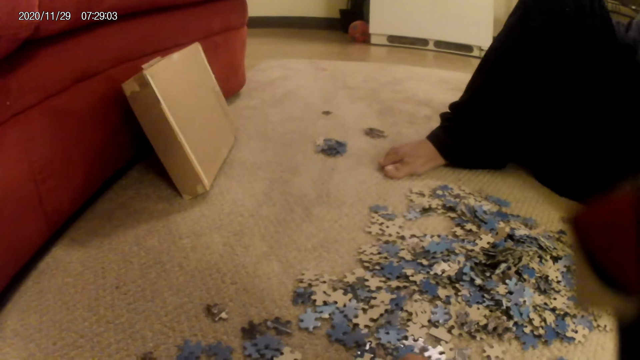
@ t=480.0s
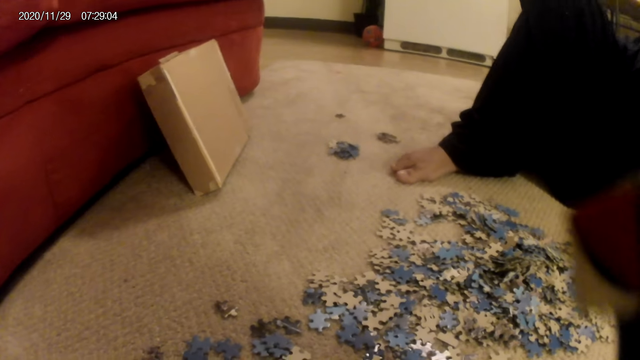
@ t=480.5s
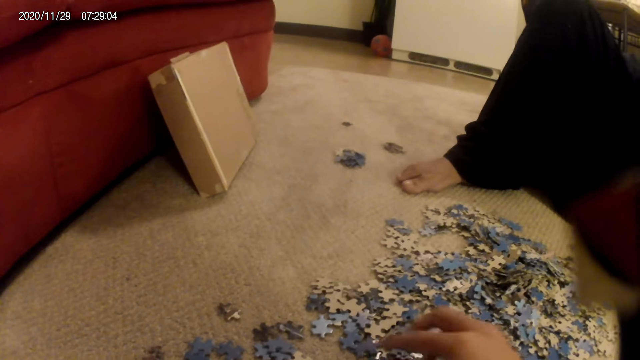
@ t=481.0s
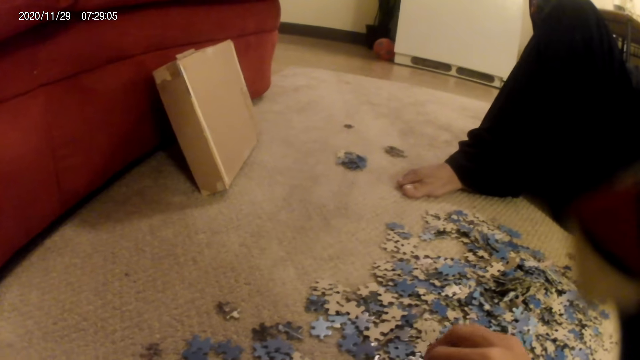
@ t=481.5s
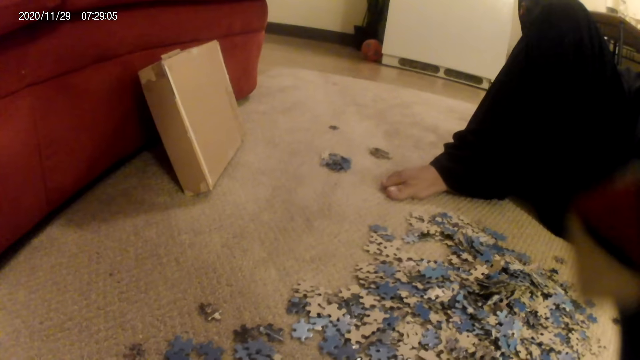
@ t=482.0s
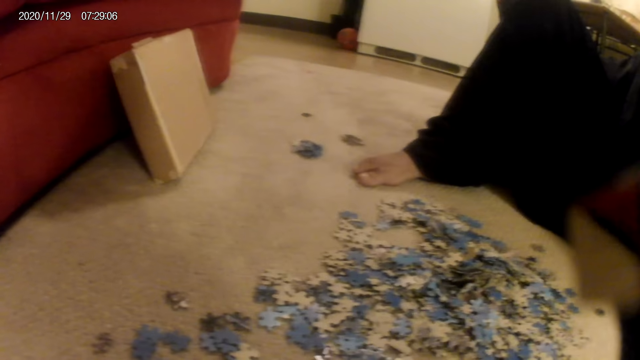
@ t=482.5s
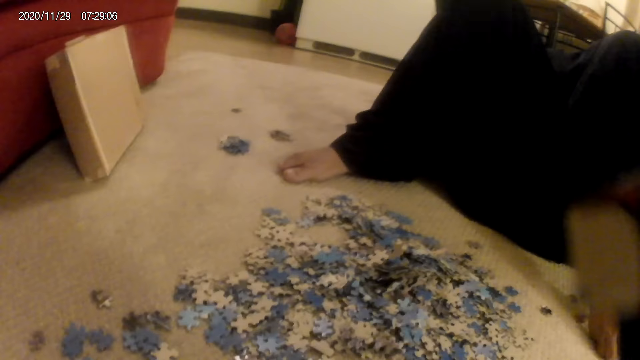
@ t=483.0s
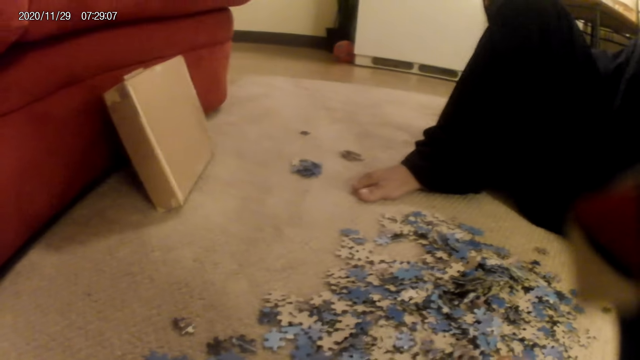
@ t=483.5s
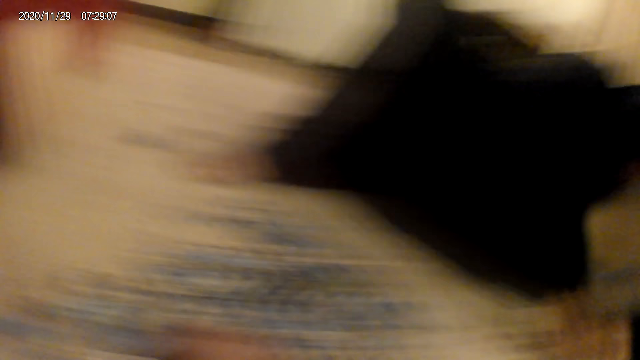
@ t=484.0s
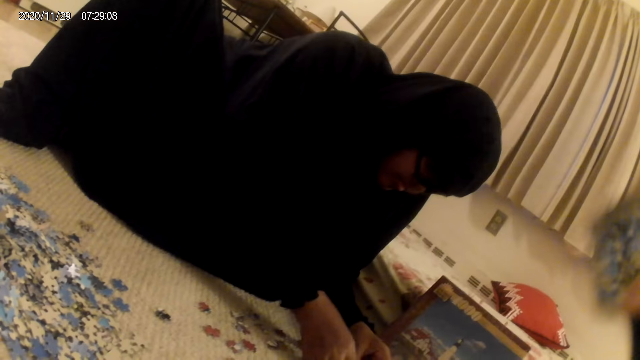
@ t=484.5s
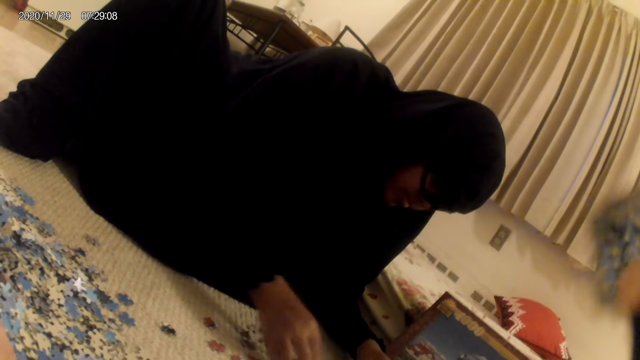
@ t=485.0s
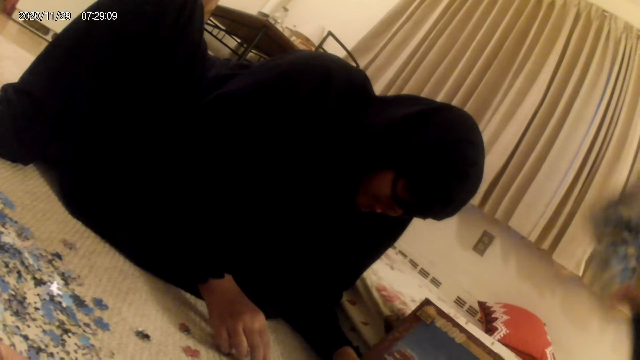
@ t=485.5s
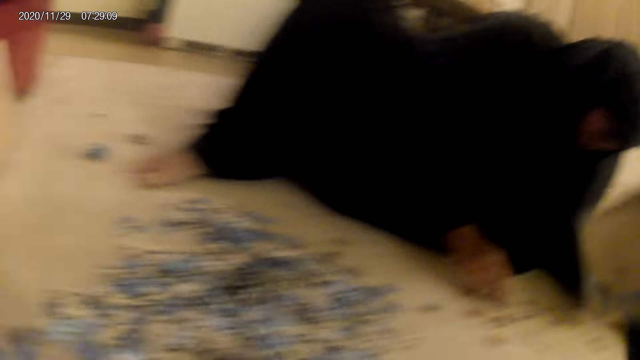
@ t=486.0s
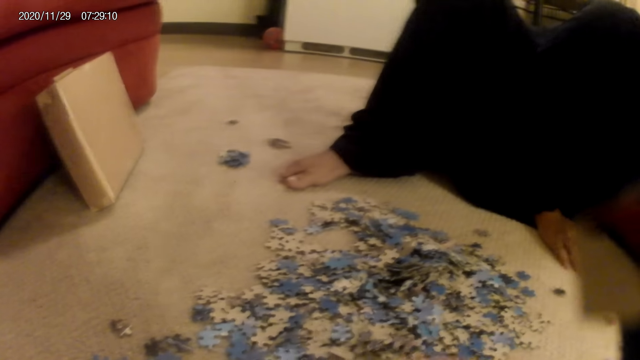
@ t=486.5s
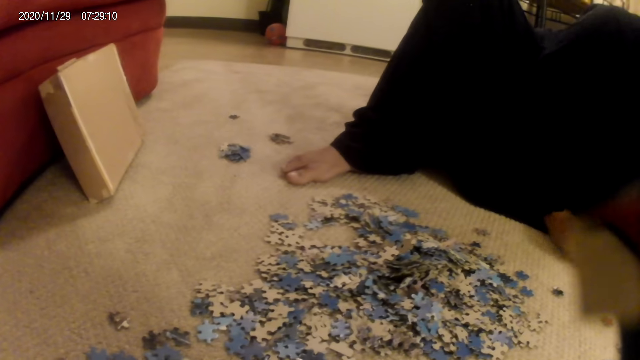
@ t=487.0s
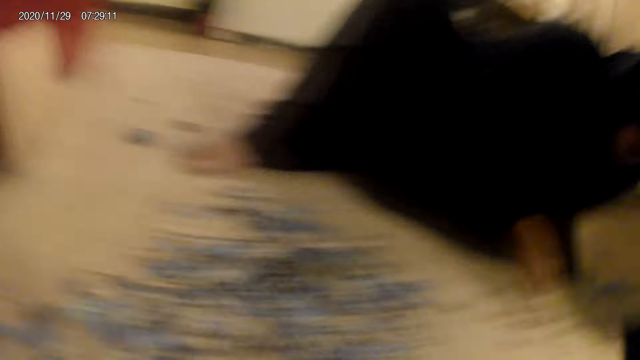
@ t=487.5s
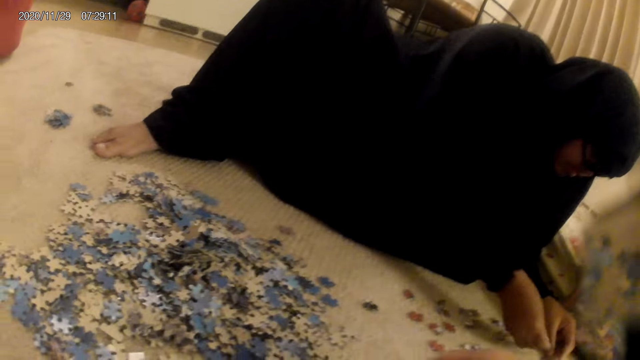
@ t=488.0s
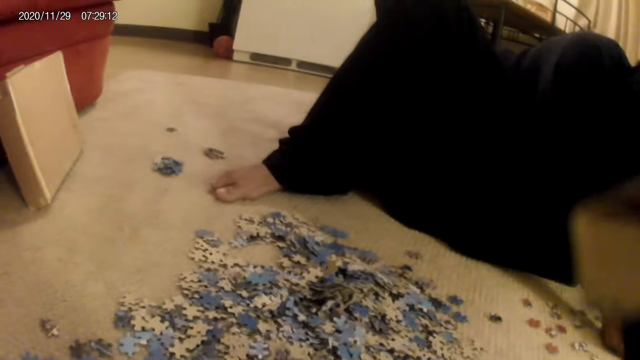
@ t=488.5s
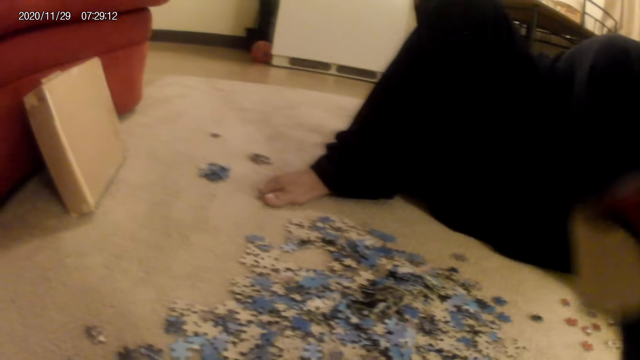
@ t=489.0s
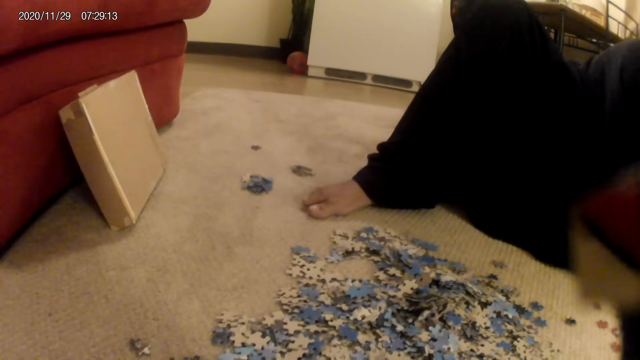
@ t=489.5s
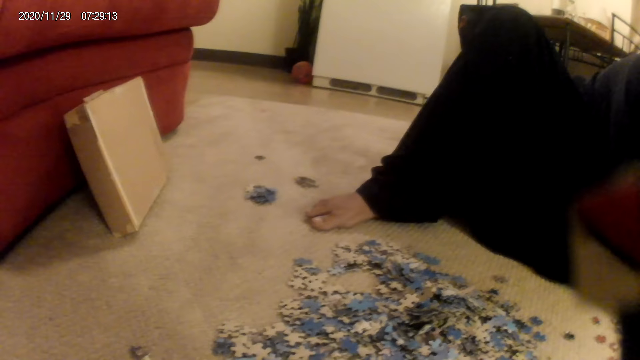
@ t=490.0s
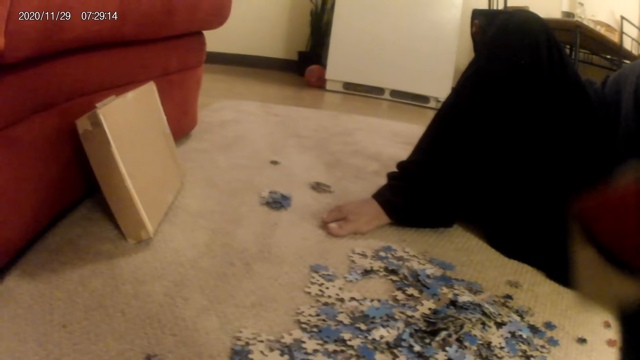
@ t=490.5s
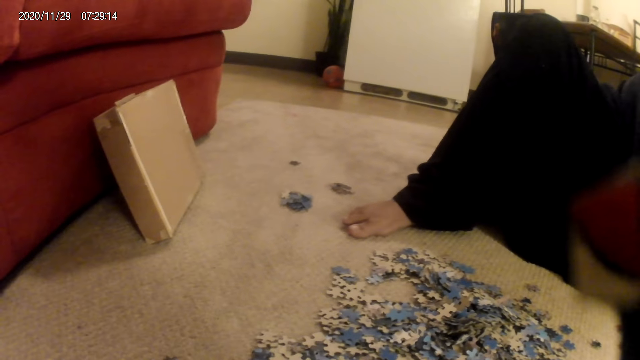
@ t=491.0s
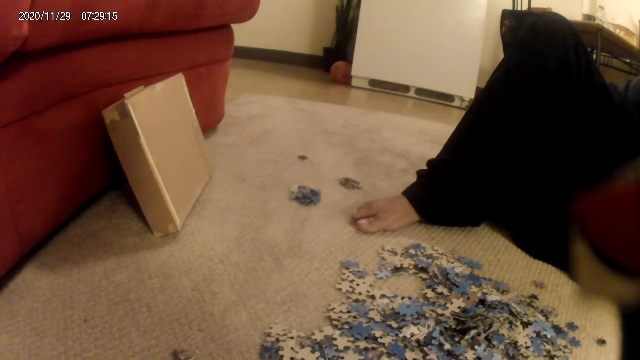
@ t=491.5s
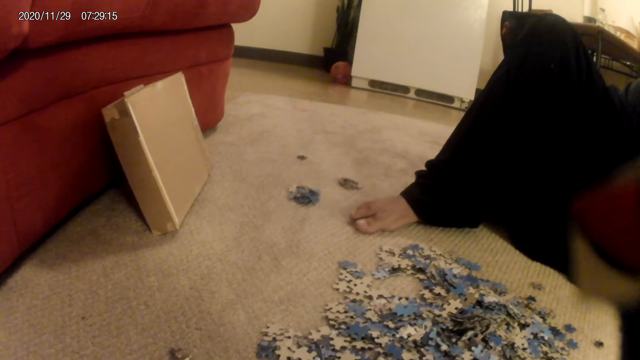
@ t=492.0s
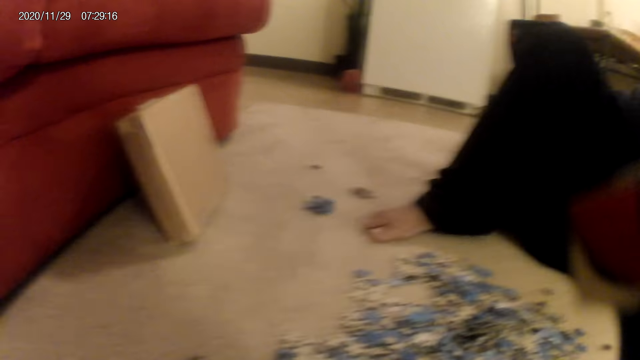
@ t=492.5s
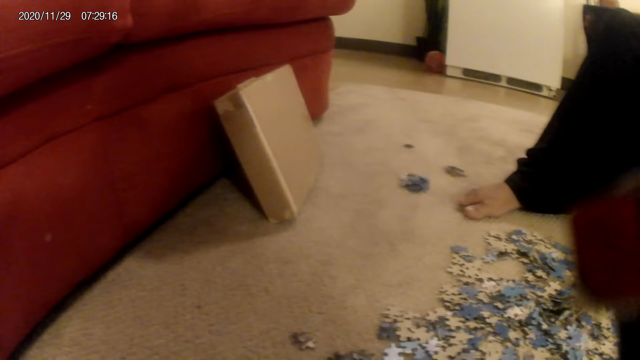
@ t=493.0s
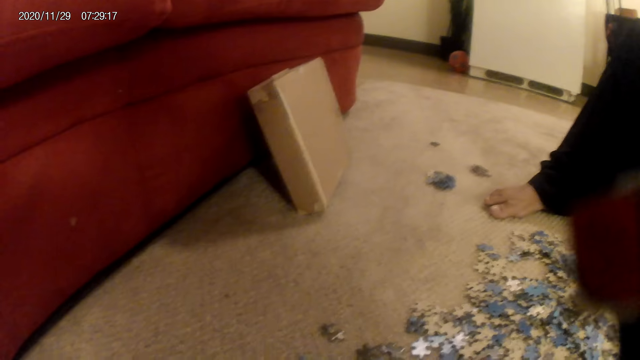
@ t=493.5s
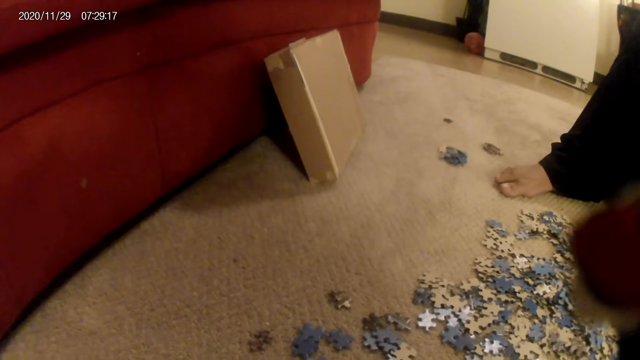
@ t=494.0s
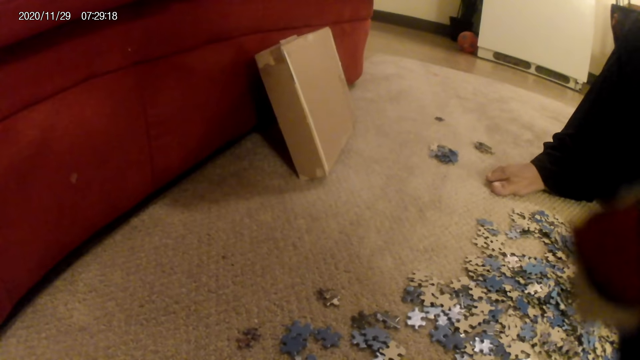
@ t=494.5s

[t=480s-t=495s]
The camera wearer turns the jigsaw puzzle pieces. They pick up a card from the floor with the hand. A woman does something. The camera wearer looks around. The woman arranges a card on the floor with the hand. The camera wearer looks around. The woman moves cards on the floor with the hand. The camera wearer does something.

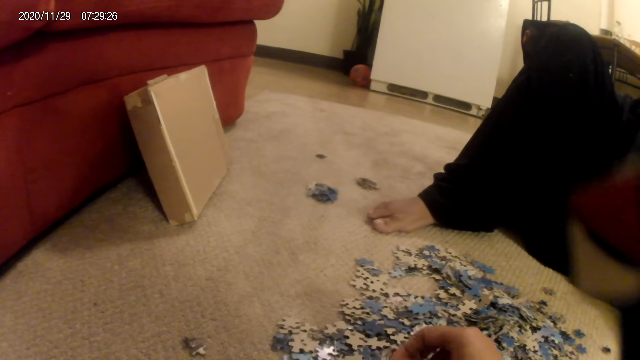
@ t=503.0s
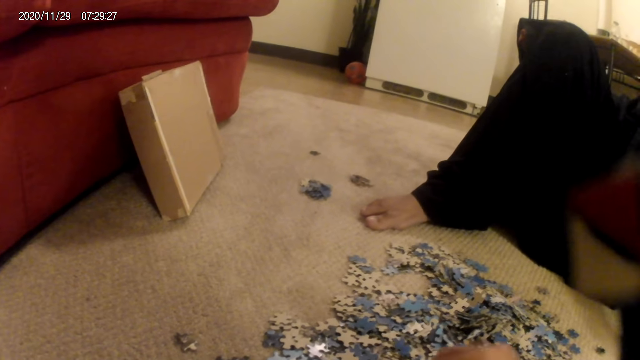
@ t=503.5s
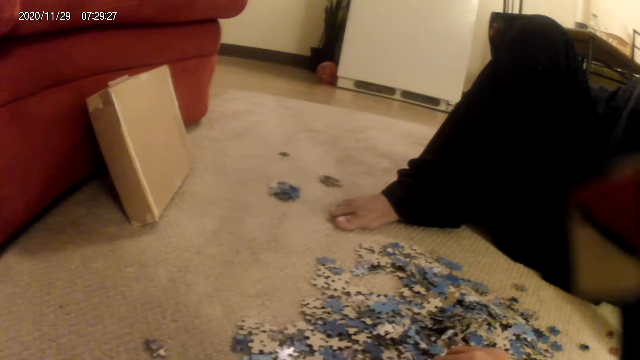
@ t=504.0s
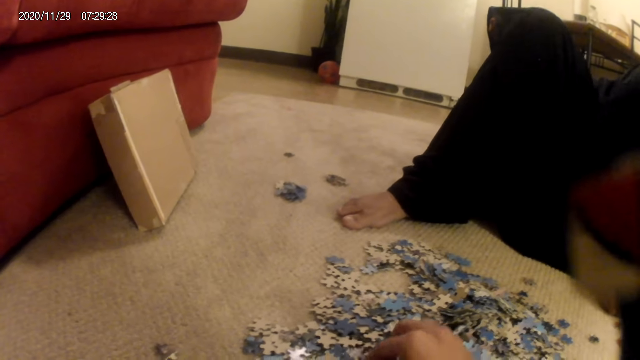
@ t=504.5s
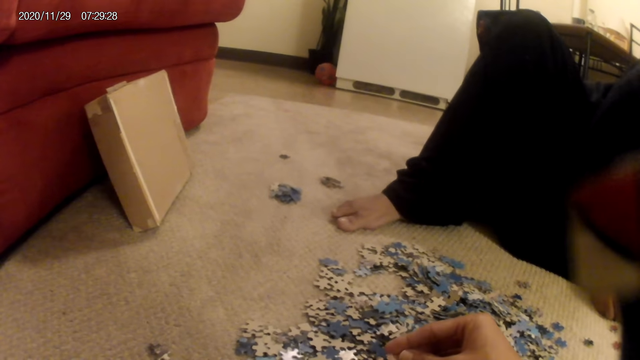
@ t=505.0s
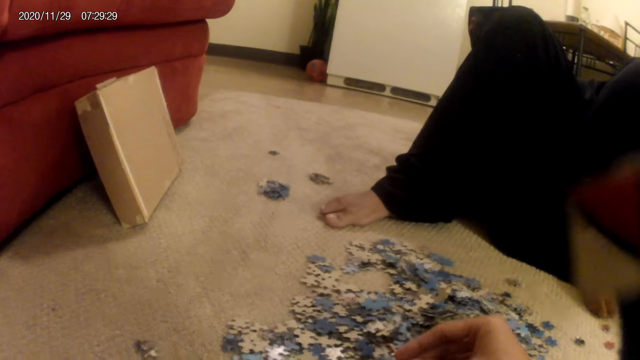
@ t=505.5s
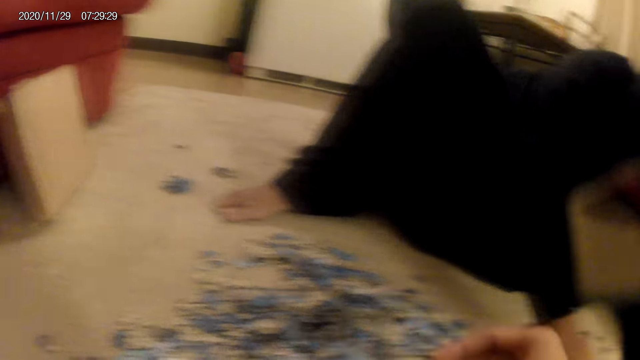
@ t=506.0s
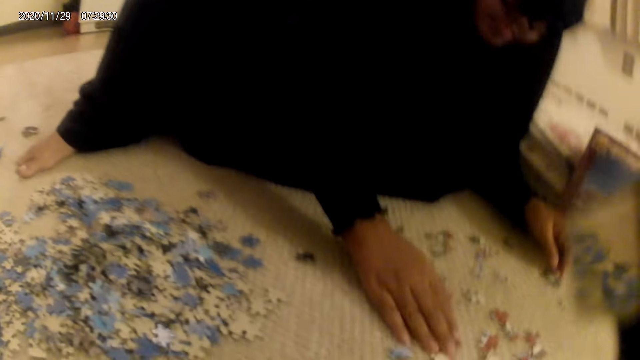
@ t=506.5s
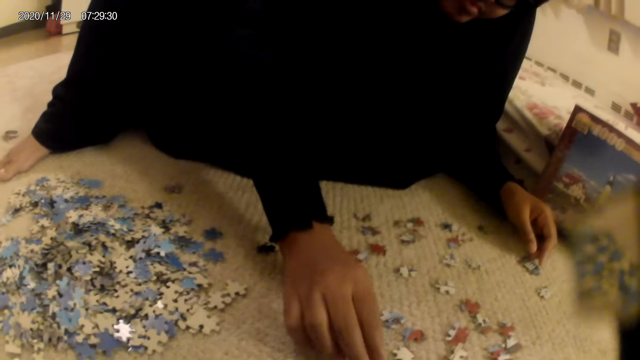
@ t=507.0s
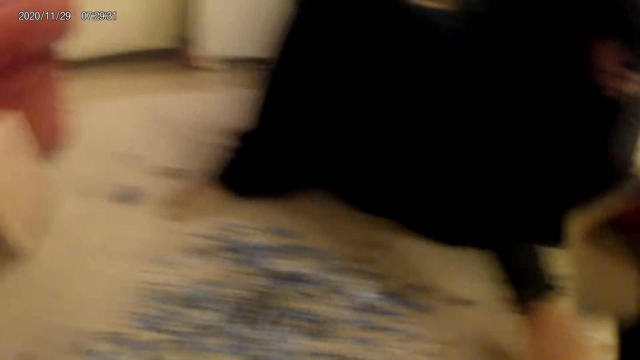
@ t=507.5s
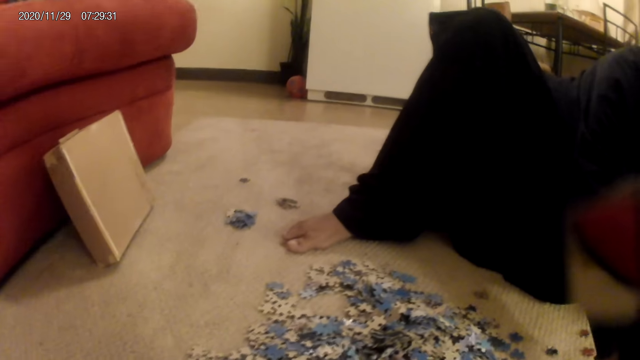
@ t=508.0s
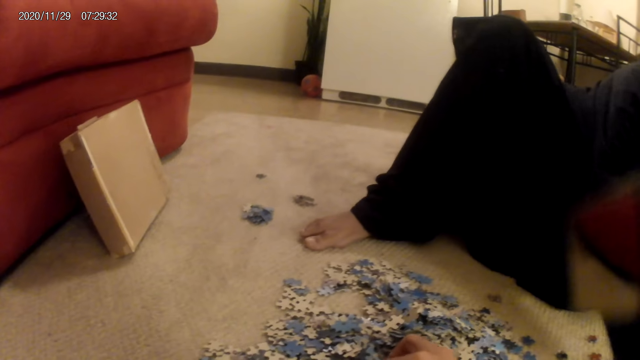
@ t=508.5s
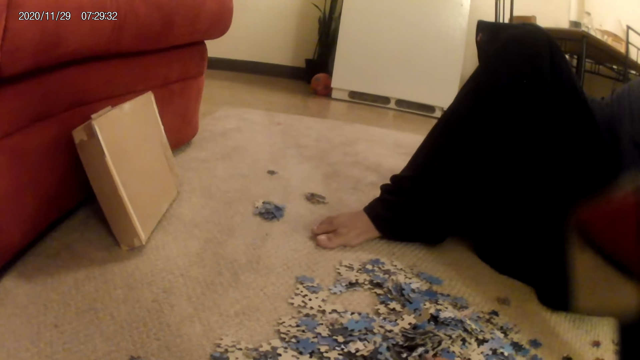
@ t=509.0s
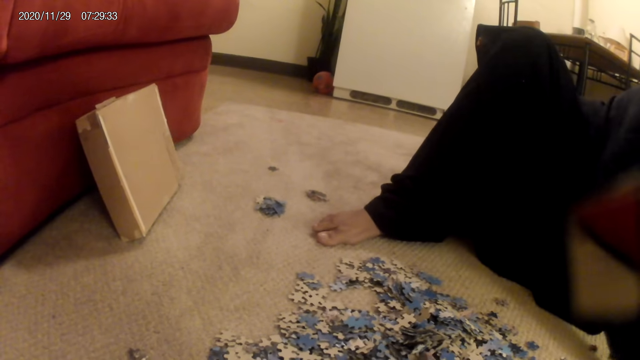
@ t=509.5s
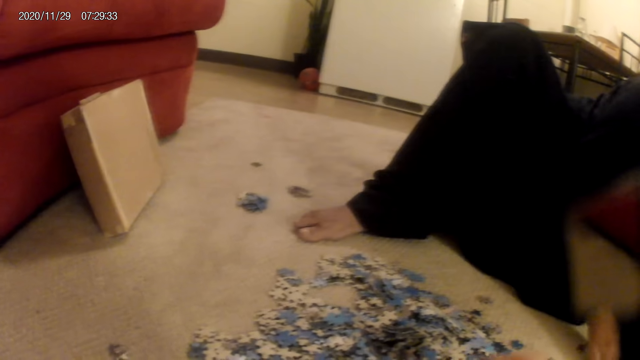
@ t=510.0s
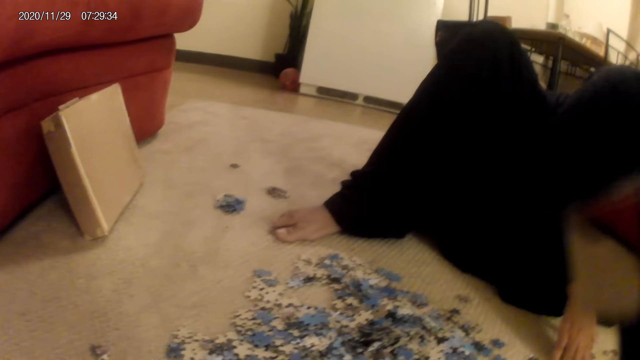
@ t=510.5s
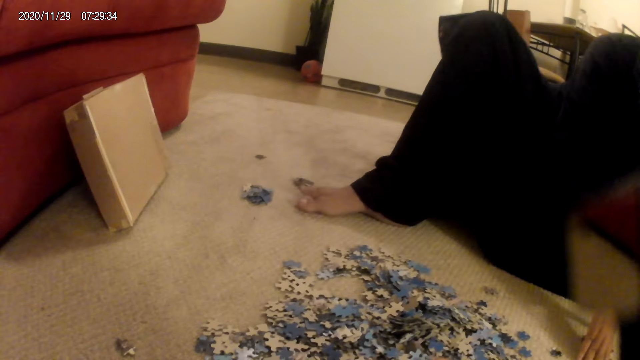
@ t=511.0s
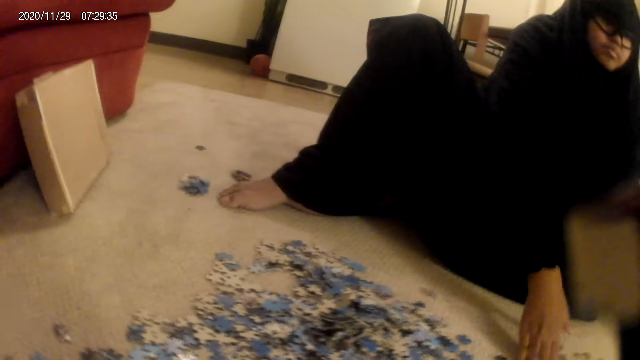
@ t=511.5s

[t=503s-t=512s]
The camera wearer picks up a card from the floor with the hand. They look around. A woman arranges a card on the floor with the hand. The camera wearer does something. The woman does something.
